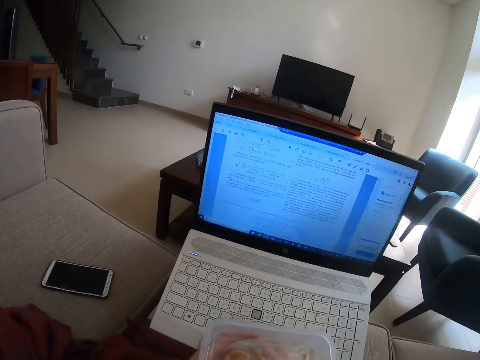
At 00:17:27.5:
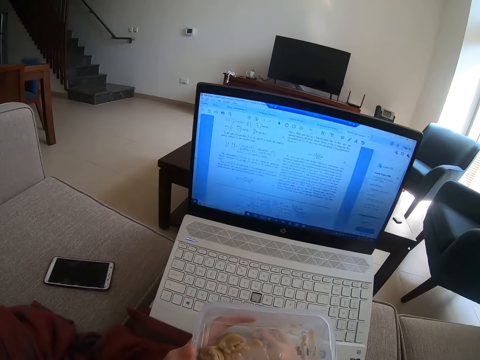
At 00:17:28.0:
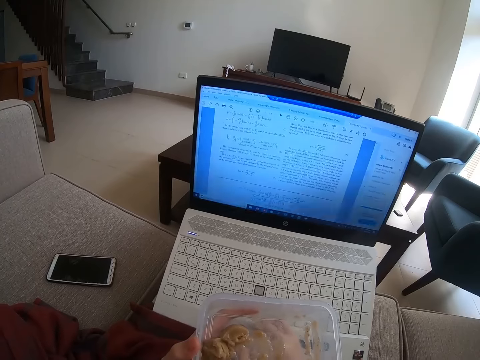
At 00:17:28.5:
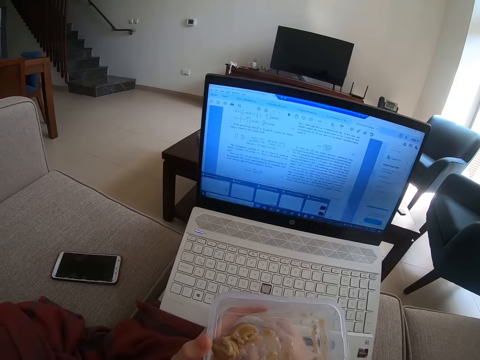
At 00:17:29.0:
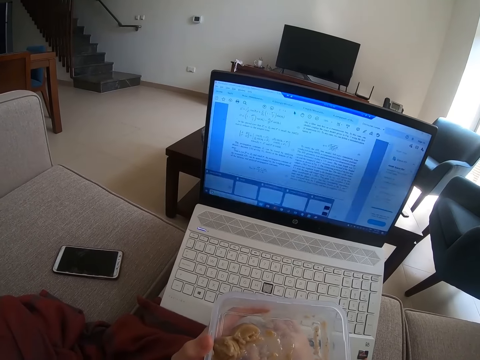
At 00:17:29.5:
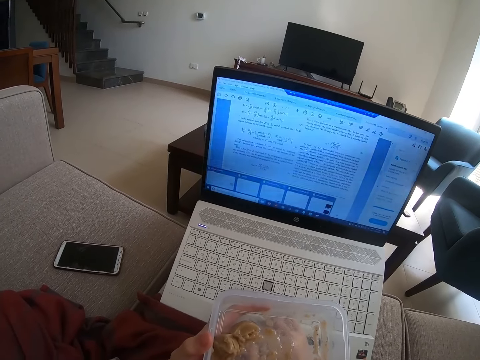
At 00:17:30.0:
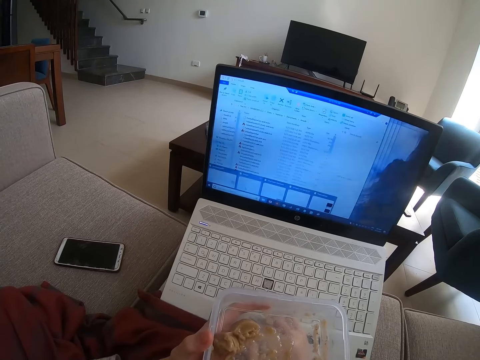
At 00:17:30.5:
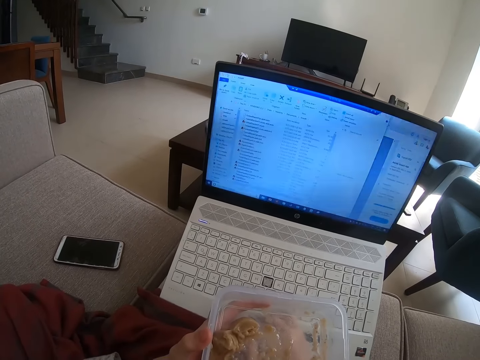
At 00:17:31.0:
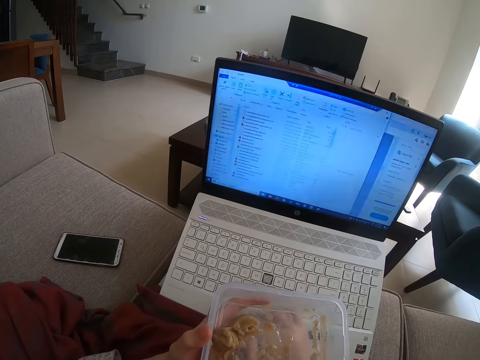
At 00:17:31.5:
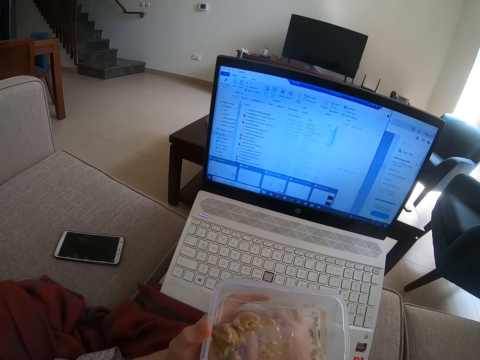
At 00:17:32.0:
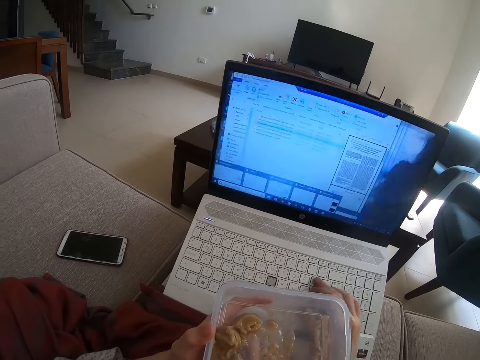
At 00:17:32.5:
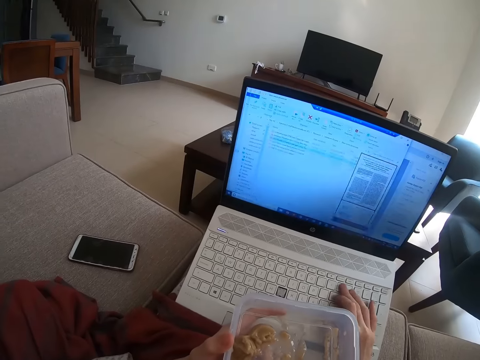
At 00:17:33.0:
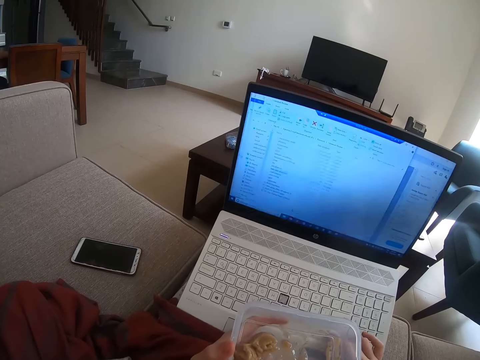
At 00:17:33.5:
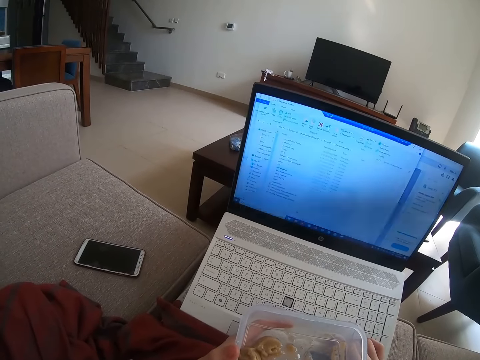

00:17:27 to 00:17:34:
The camera wearer operates the laptop.

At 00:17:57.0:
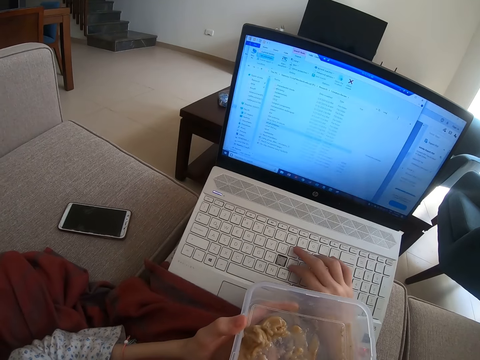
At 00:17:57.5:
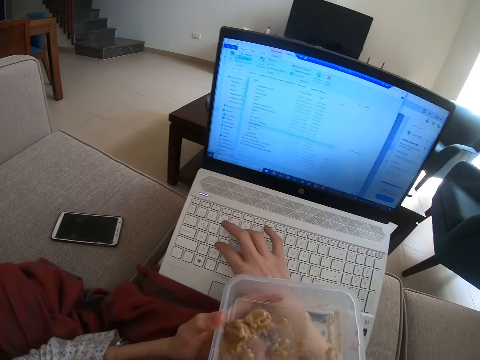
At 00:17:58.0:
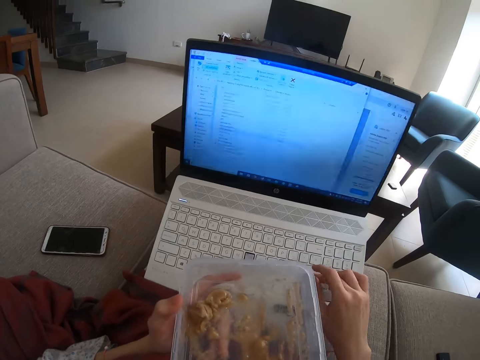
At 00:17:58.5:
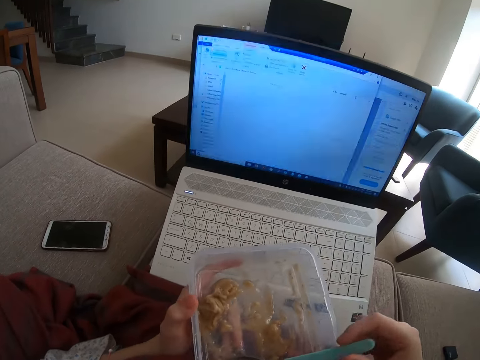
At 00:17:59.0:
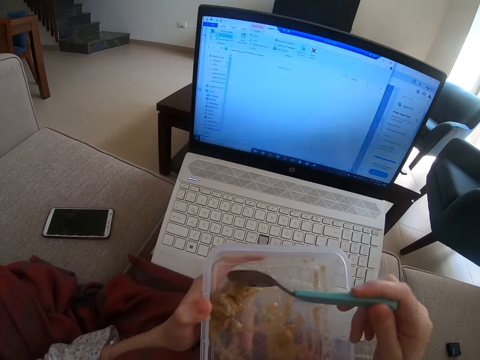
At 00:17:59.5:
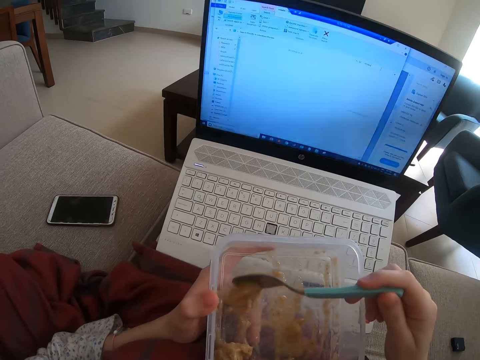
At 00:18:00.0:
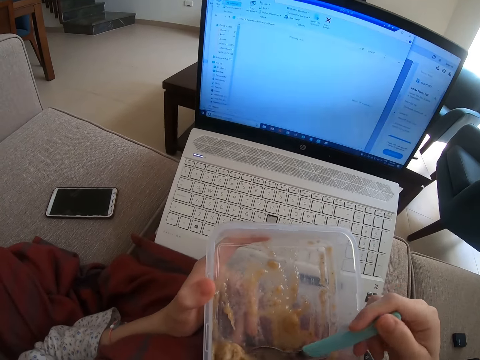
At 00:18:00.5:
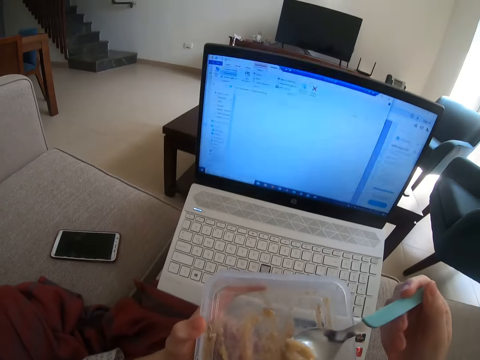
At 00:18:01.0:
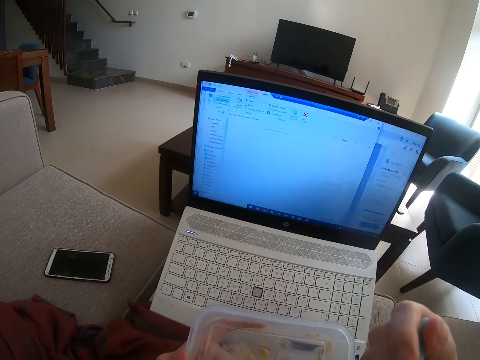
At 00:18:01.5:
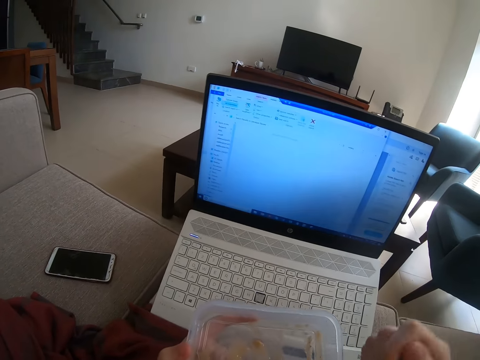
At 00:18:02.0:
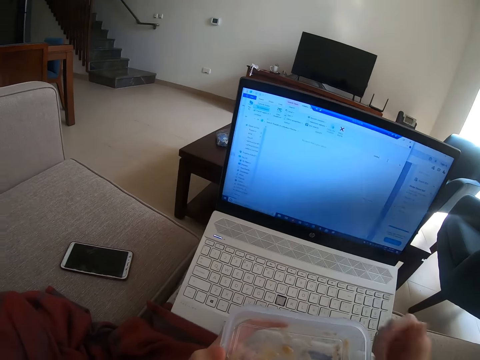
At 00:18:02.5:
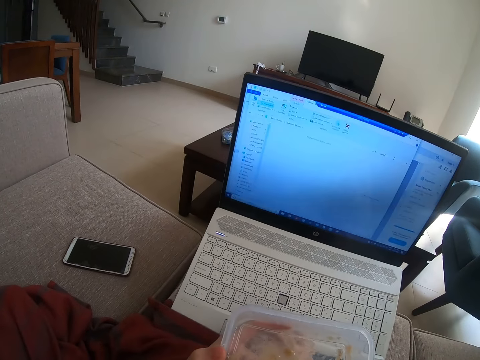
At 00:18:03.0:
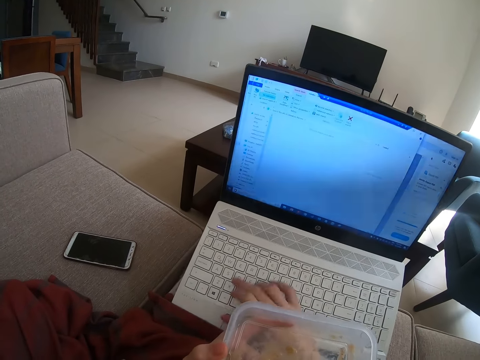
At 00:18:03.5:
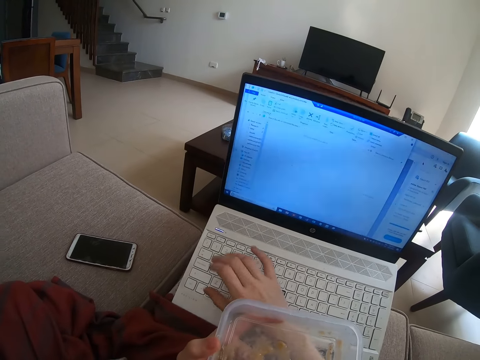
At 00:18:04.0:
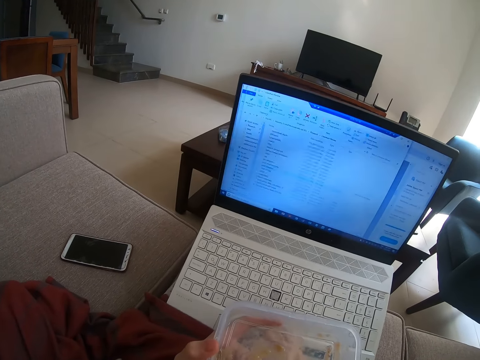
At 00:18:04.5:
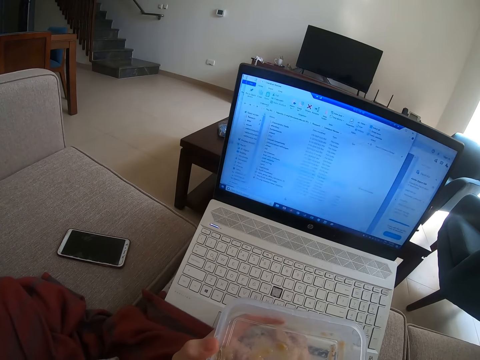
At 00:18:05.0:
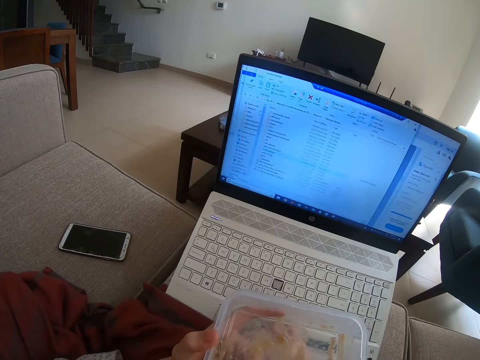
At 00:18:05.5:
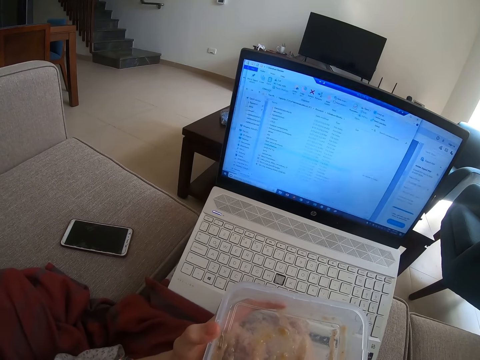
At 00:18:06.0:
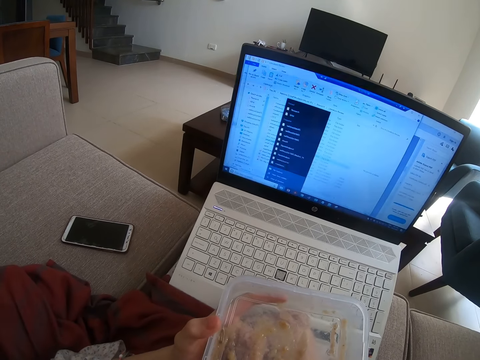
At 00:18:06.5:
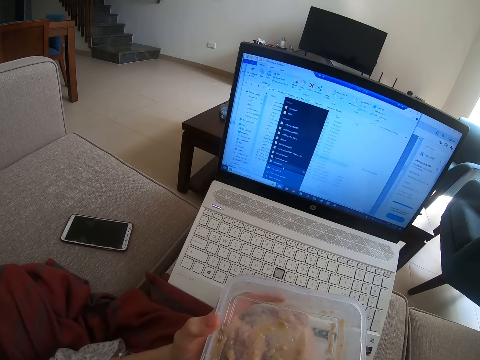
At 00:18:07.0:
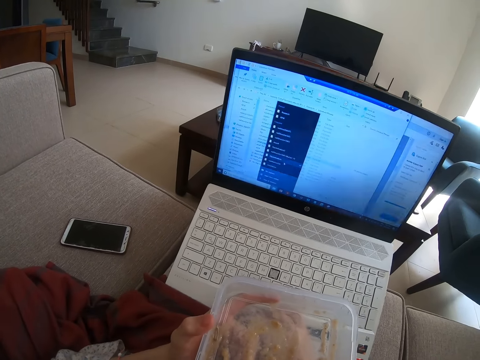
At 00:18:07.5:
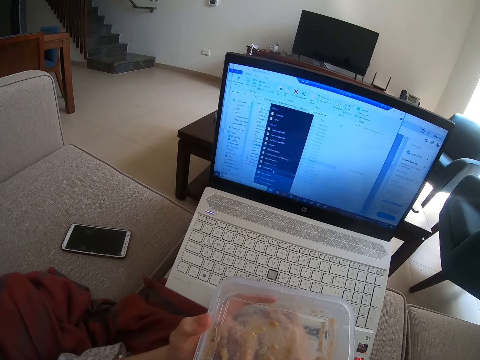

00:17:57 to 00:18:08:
The camera wearer picks up a spoon. They scoop the food with the spoon. They eat the food with the spoon. They drop the spoon in the tin. They operate the laptop.

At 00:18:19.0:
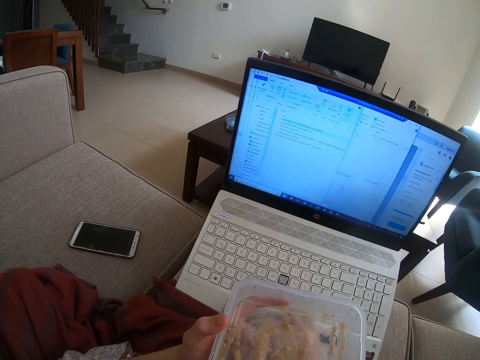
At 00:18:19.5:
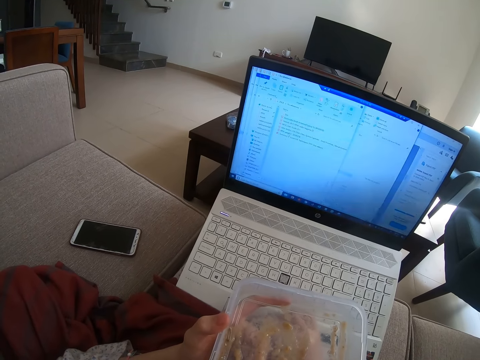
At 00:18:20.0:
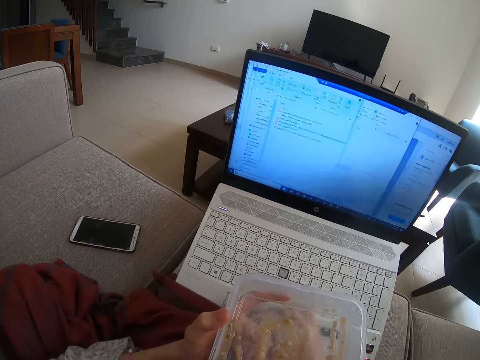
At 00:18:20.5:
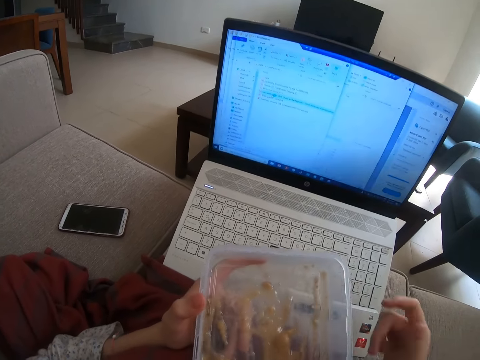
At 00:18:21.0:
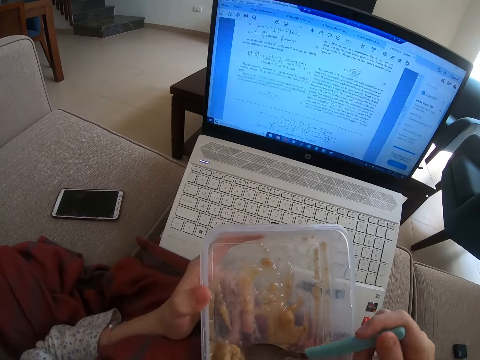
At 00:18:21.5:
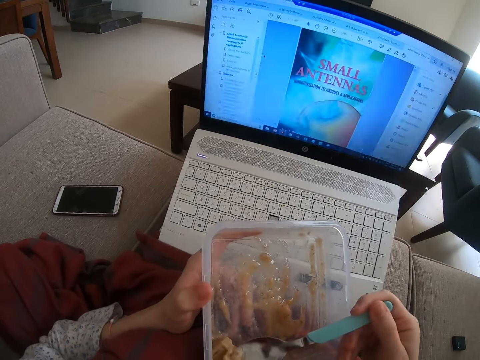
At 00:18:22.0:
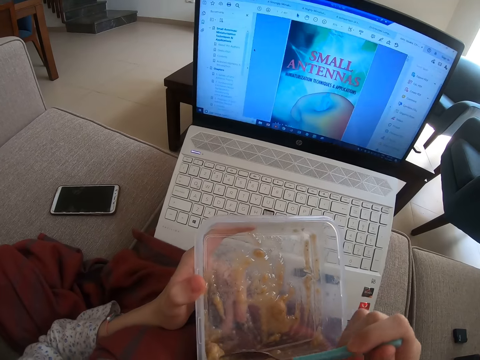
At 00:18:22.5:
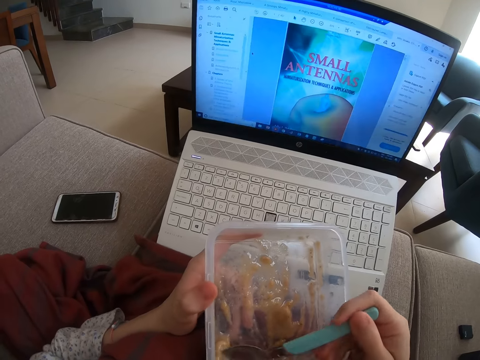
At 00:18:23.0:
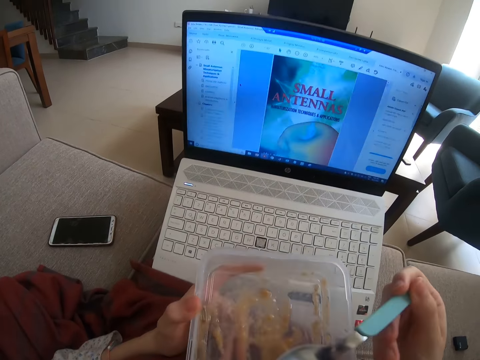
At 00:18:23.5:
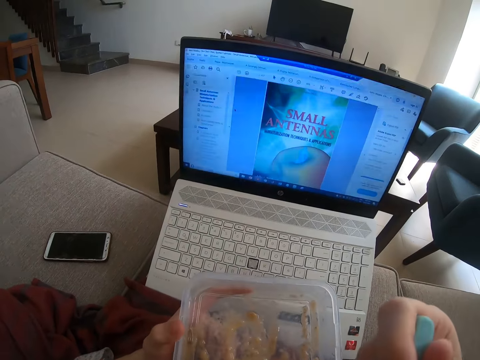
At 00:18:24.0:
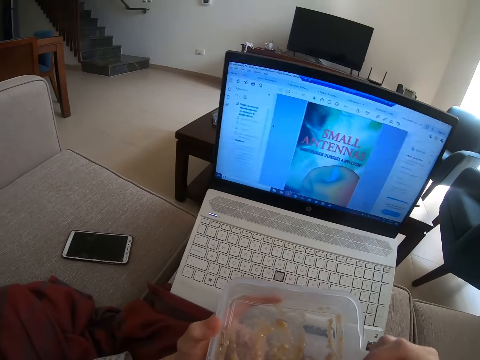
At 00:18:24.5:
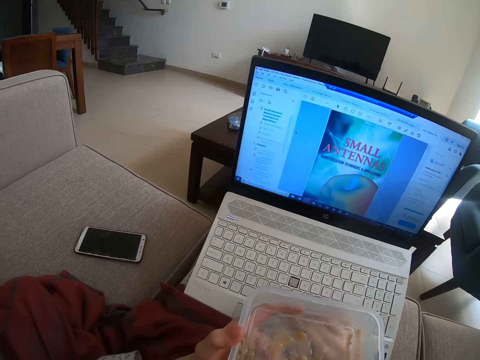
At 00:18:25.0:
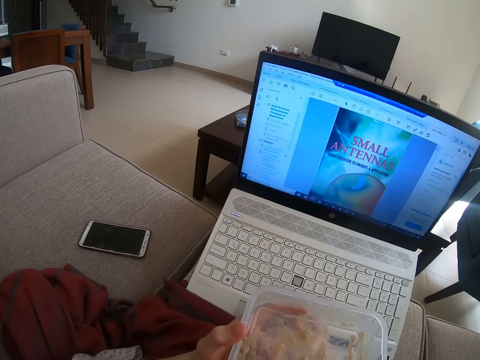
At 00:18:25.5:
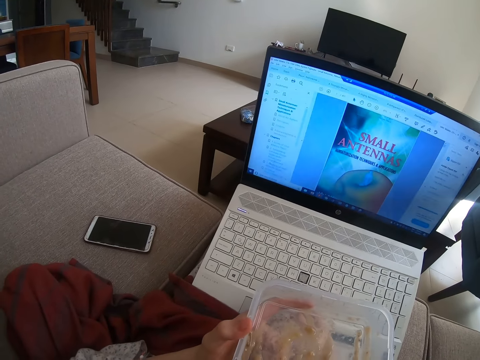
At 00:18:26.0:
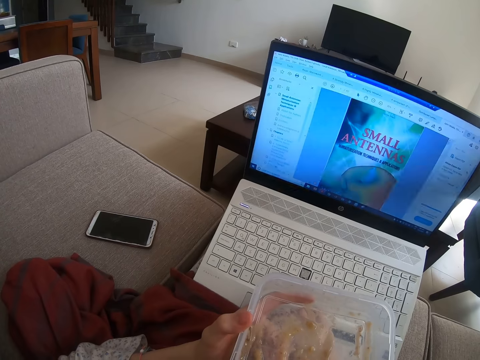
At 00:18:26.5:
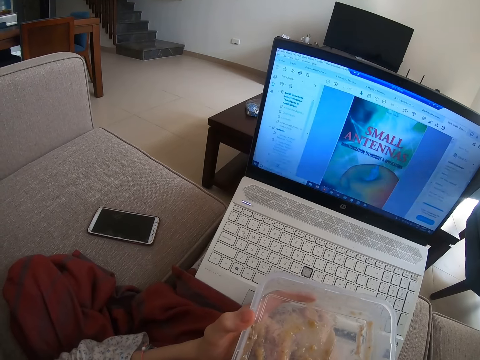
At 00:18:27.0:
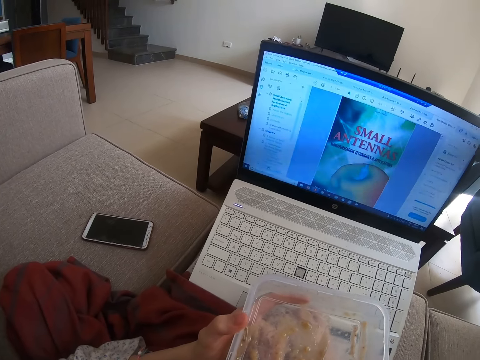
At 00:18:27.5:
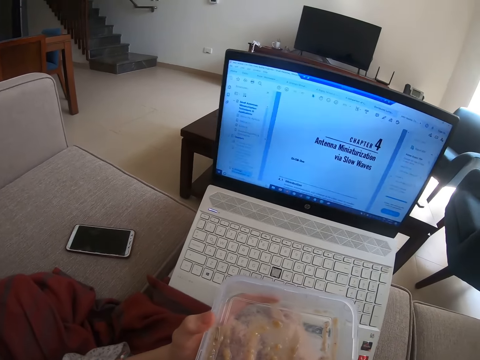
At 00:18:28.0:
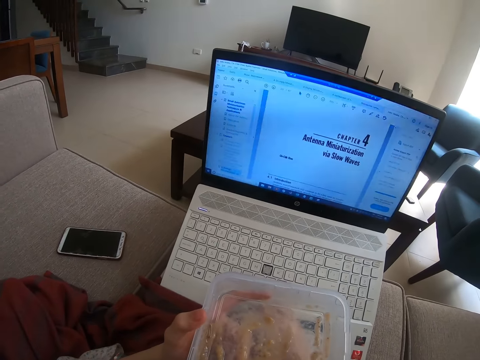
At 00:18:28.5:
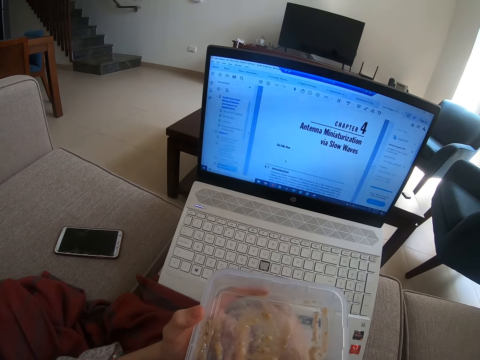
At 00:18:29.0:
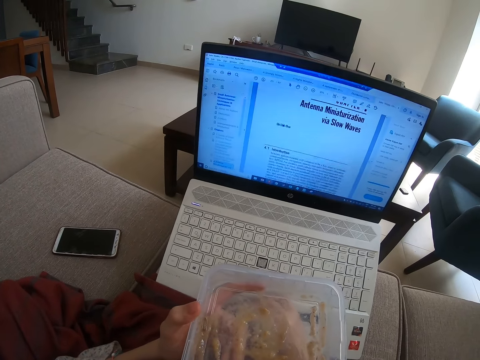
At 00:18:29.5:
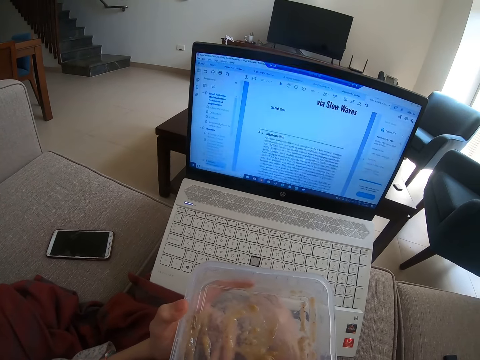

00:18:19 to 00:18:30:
The camera wearer eats something. They operate the laptop.
